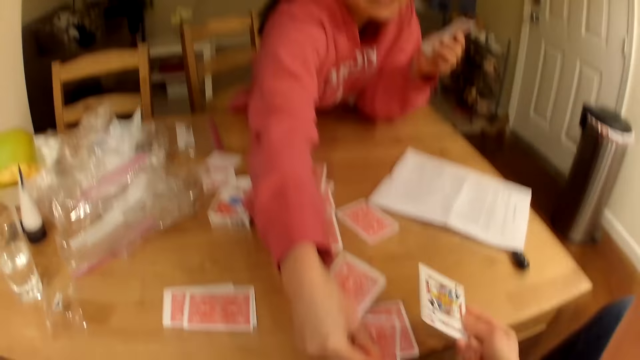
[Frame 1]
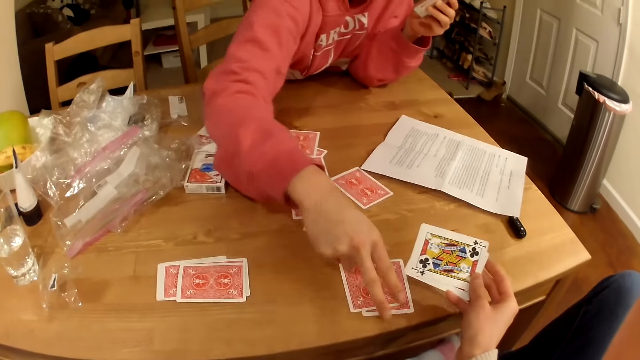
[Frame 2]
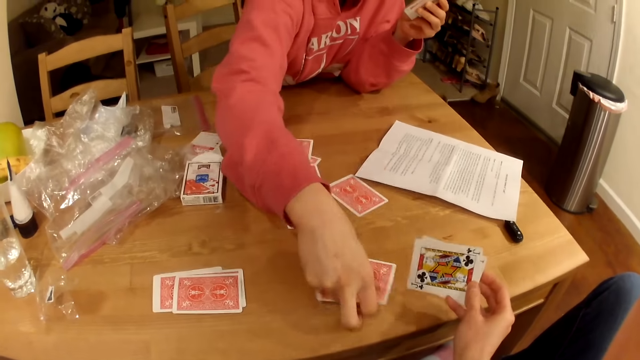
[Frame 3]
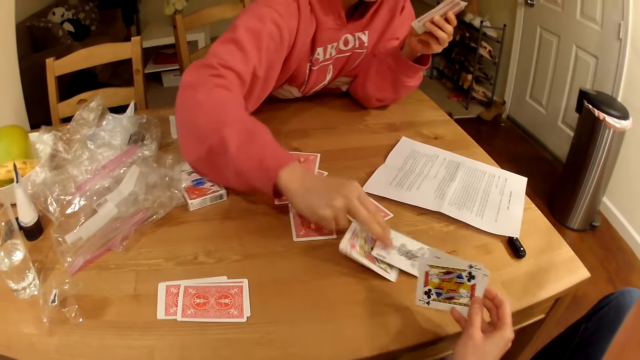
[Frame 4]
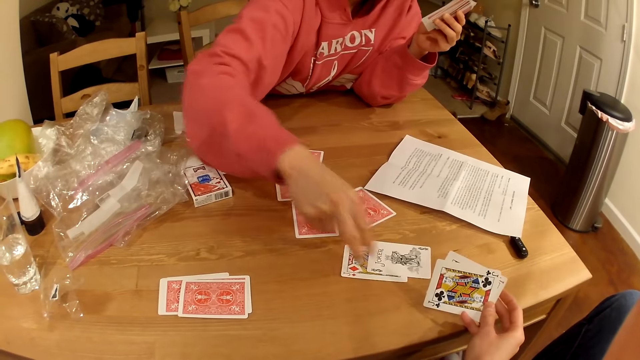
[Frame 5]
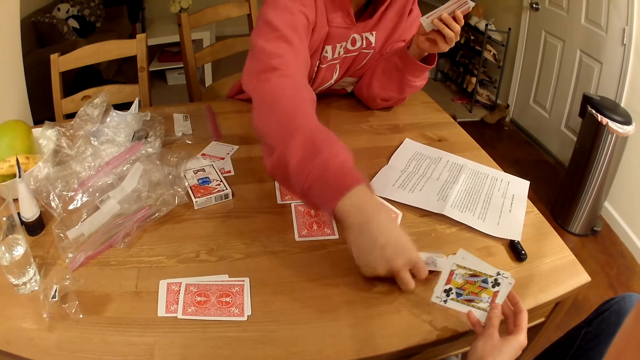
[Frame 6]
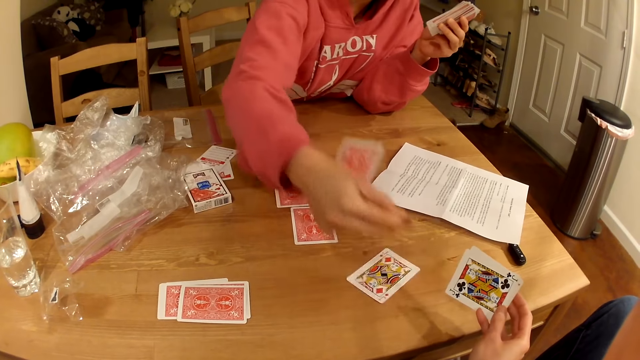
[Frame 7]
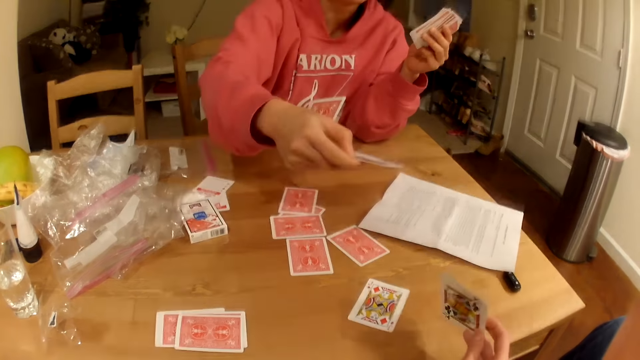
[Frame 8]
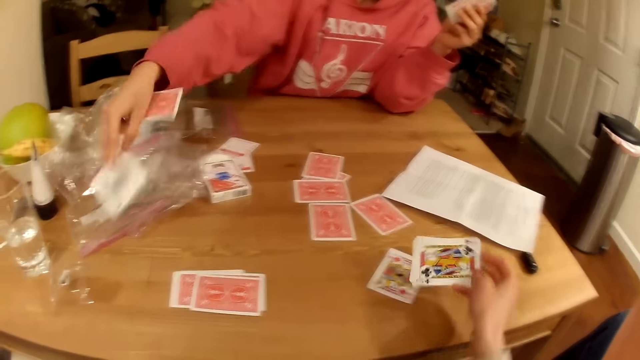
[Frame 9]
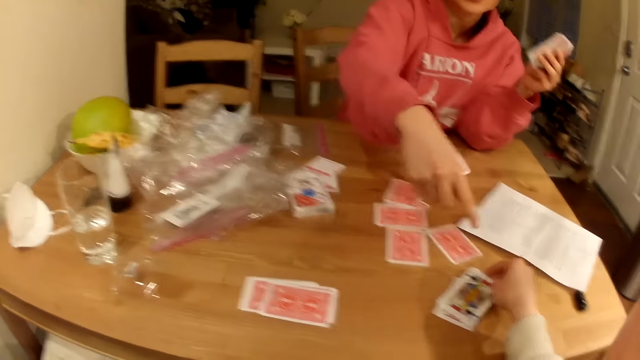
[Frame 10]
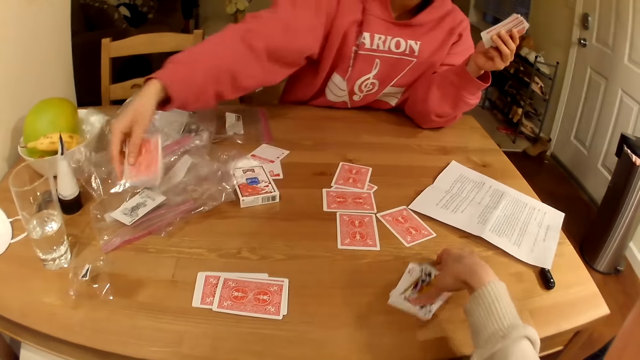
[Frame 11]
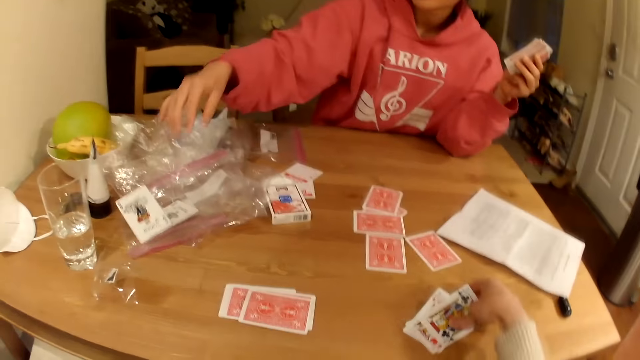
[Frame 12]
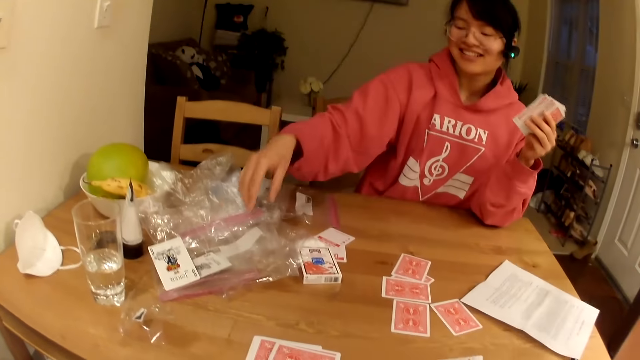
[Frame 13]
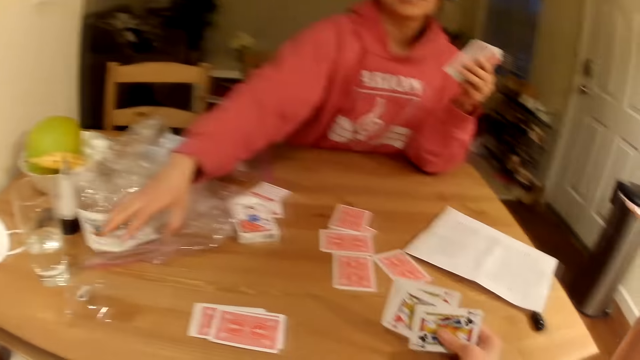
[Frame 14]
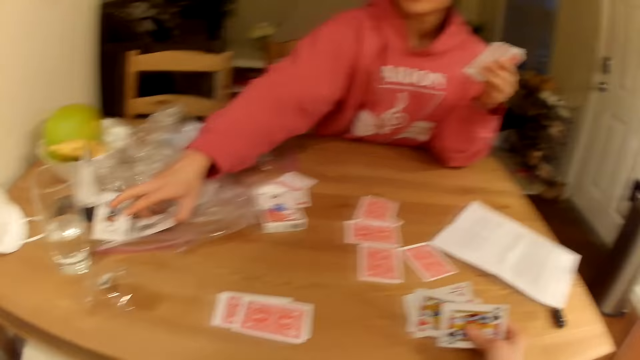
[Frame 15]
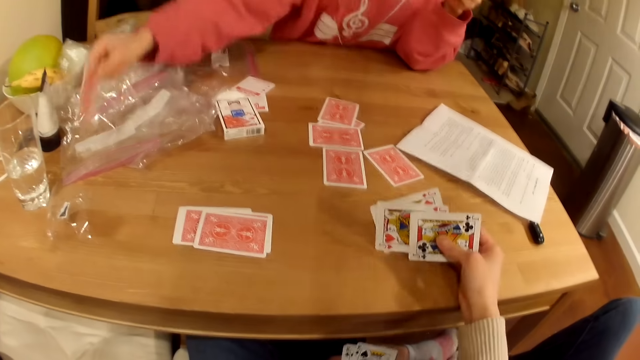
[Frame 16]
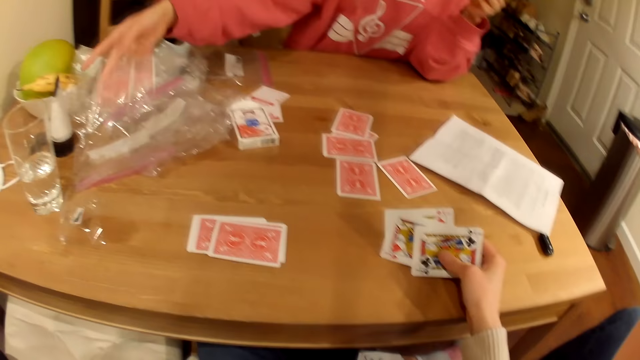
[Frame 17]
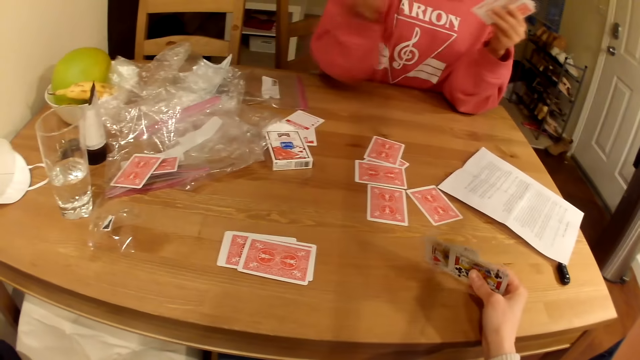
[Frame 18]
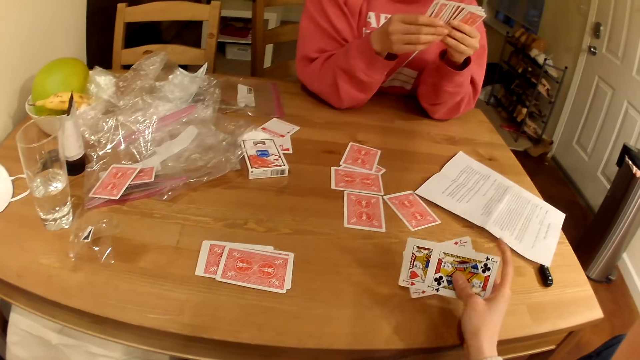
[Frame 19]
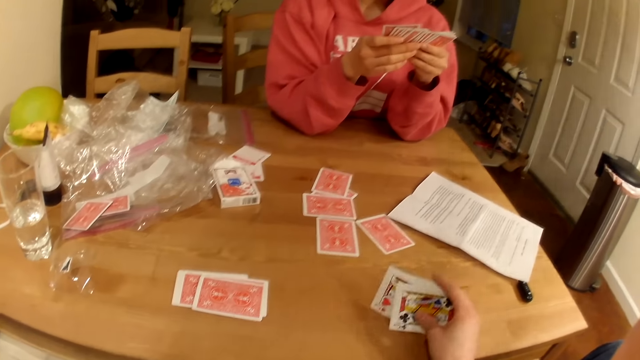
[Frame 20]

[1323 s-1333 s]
The woman turns the playing cards on the table. The woman picks a card. The woman drops the playing card on top of the polythene. The woman throws the cards on the table. The camera wearer picks the playing cards from the table. The woman lifts the playing card on the polythene. The camera wearer talks with the woman.

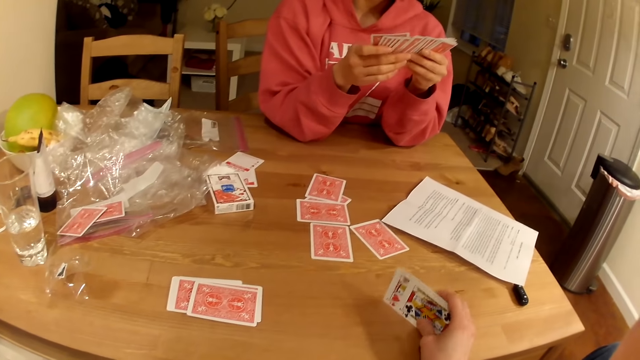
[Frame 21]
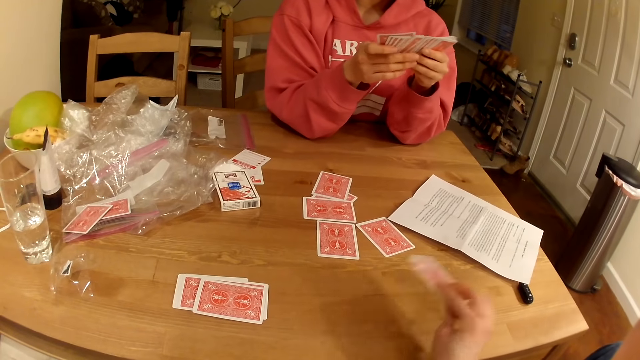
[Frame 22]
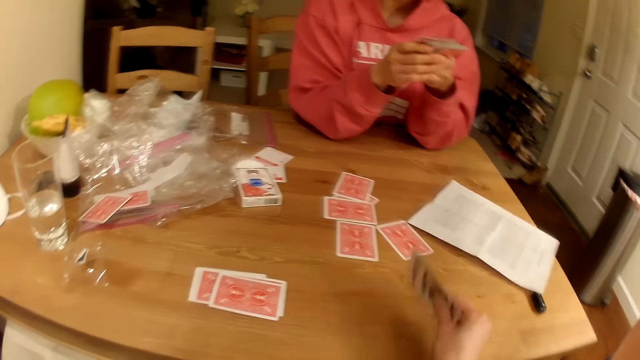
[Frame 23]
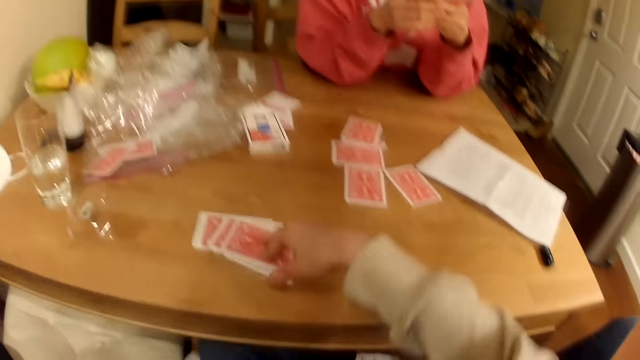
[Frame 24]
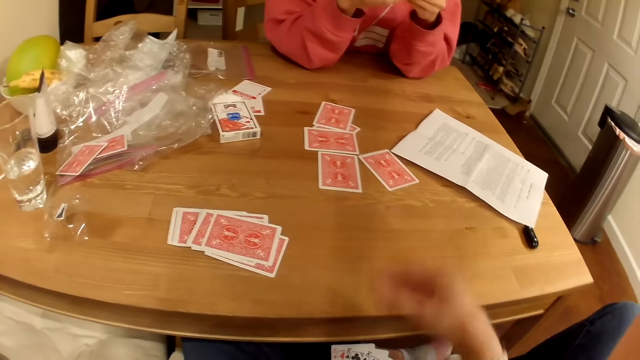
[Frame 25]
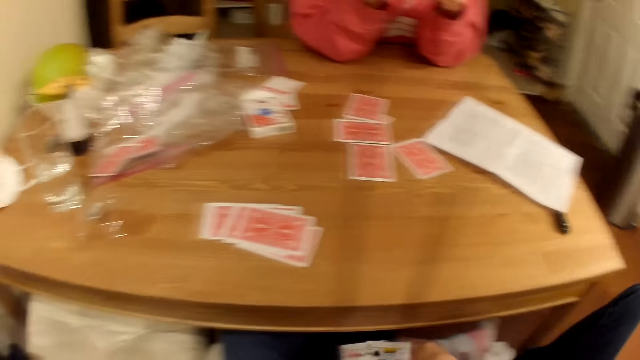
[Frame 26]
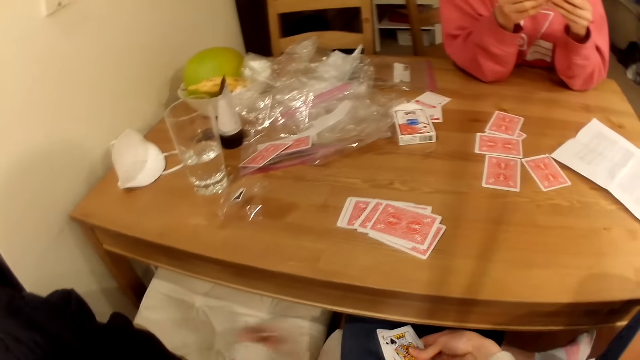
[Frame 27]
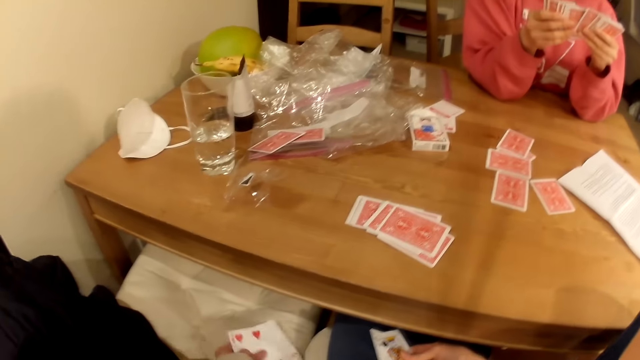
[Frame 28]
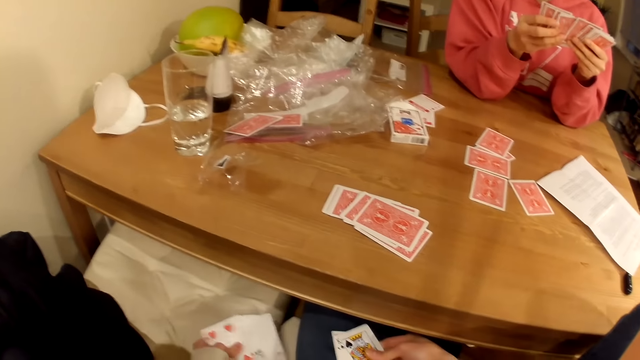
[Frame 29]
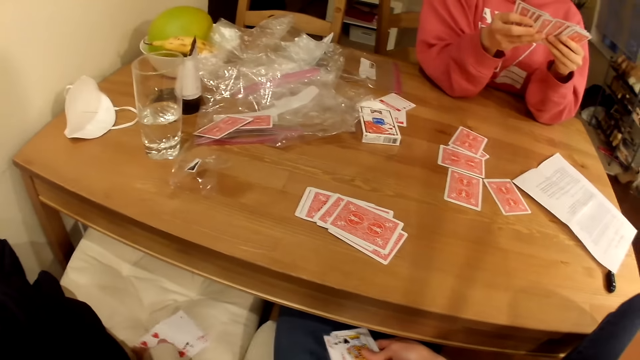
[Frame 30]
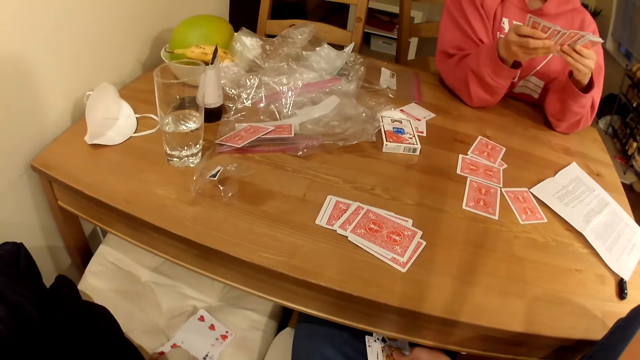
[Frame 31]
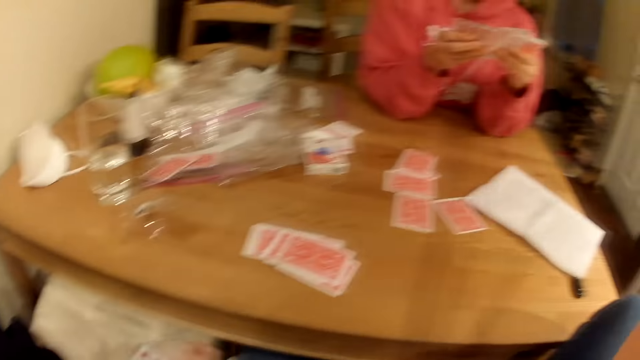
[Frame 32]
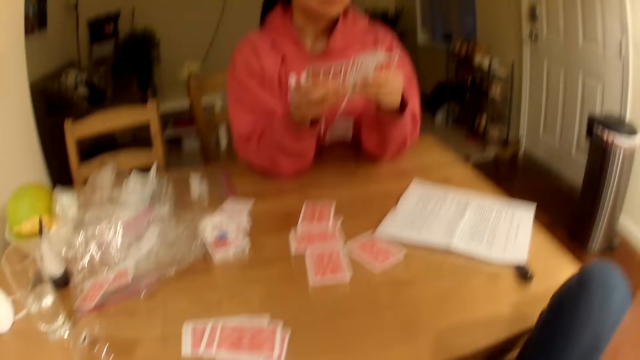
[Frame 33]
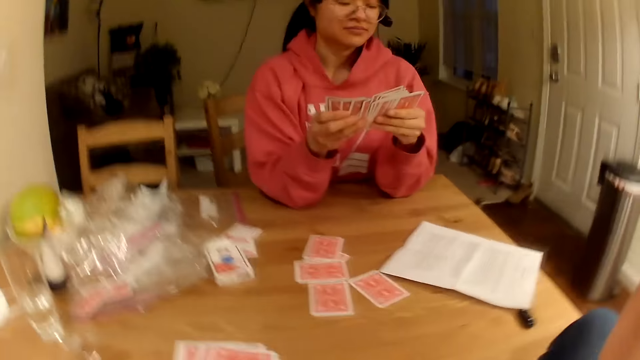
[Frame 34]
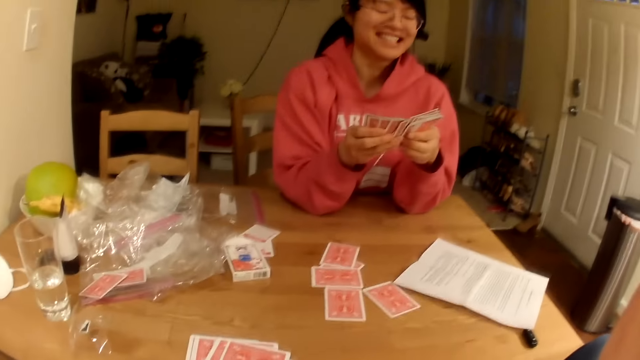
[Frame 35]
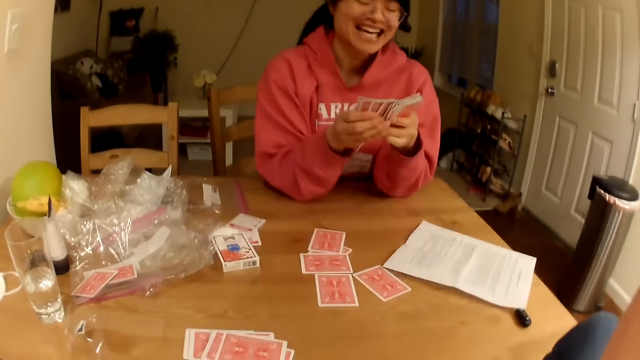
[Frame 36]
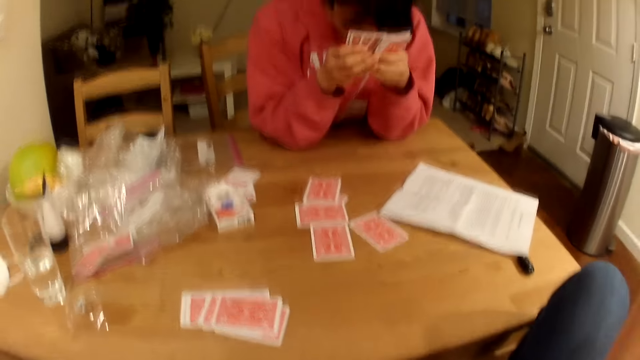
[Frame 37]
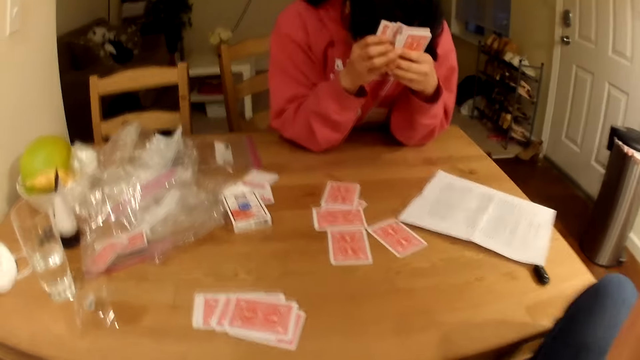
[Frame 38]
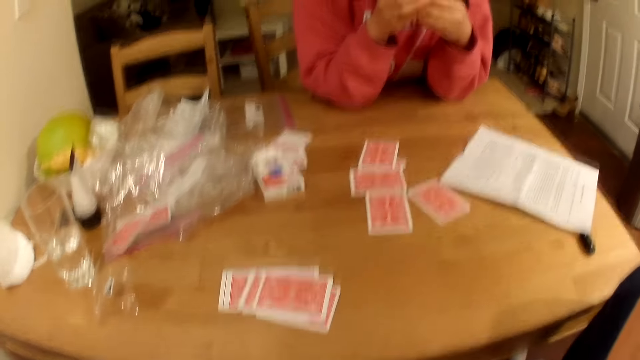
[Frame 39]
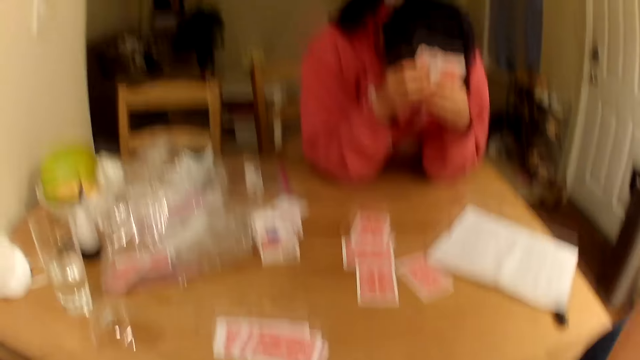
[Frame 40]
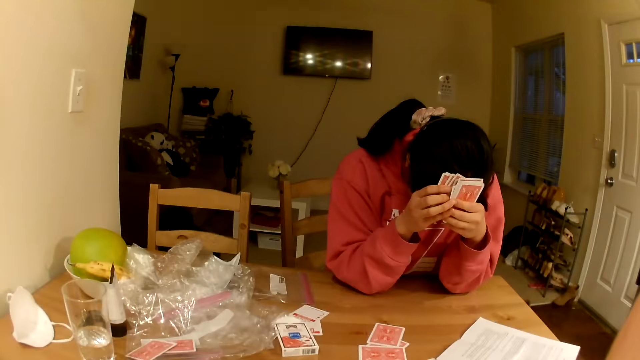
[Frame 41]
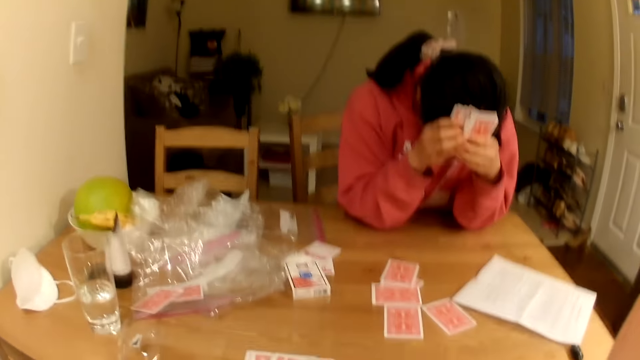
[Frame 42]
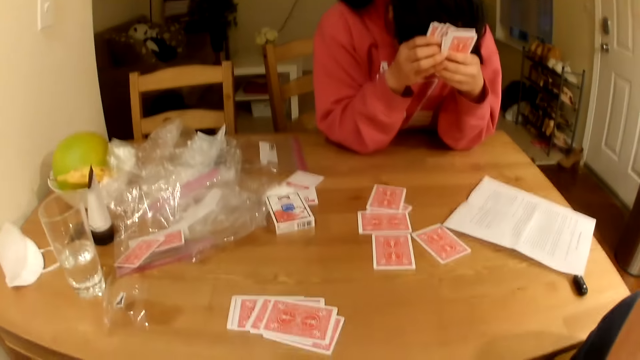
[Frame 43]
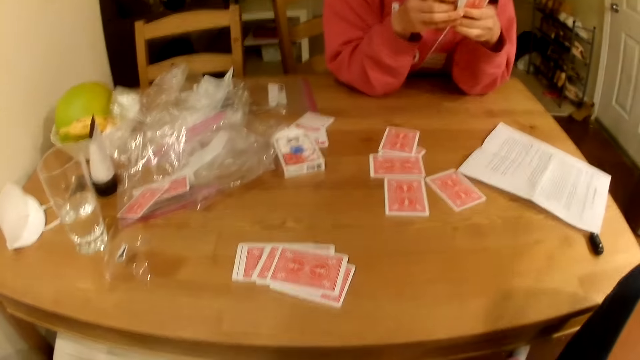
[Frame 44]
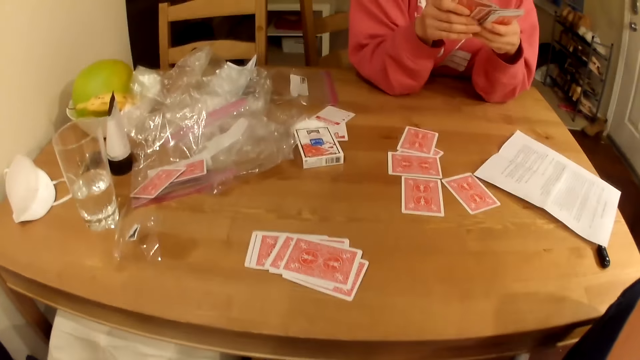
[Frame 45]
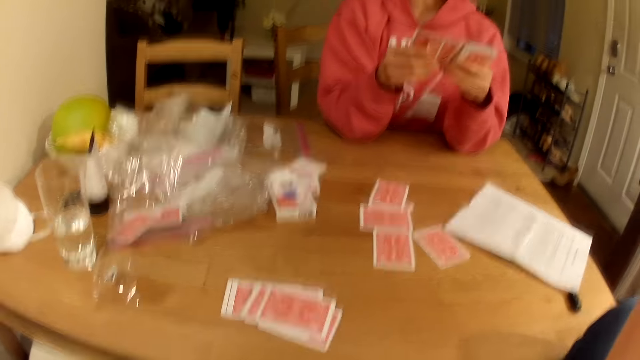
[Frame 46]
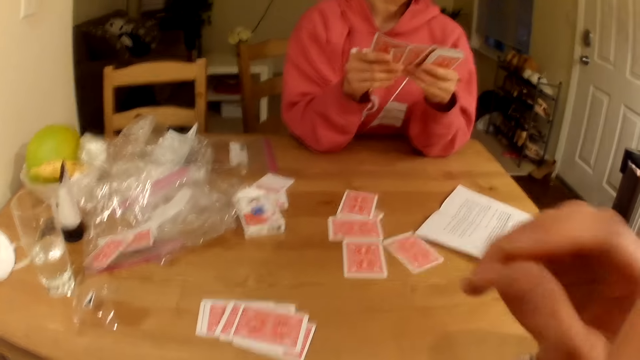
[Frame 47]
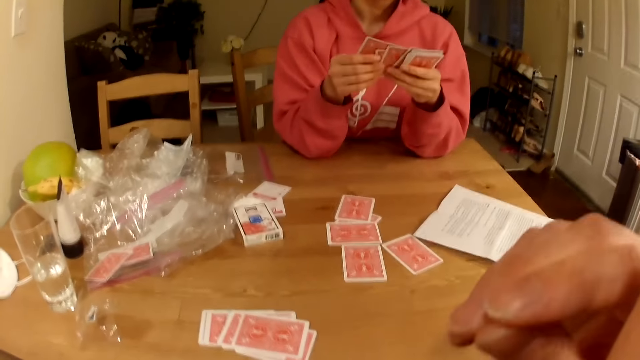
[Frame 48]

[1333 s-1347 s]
The camera wearer places playing cards on top of other playing cards on the table. They pick the playing cards from the seat. They put the playing cards on the seat.
